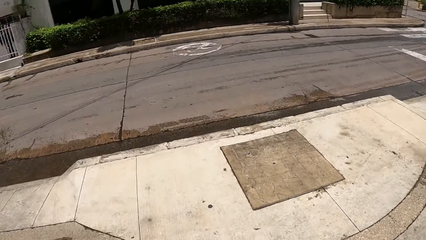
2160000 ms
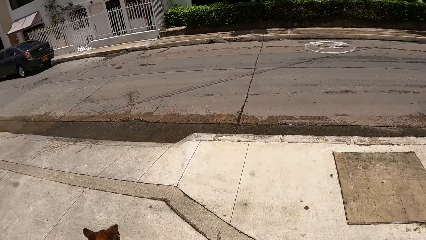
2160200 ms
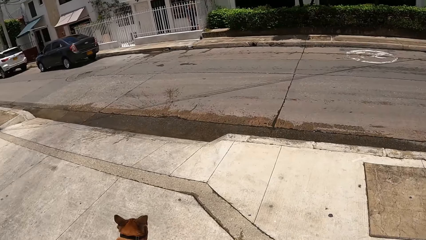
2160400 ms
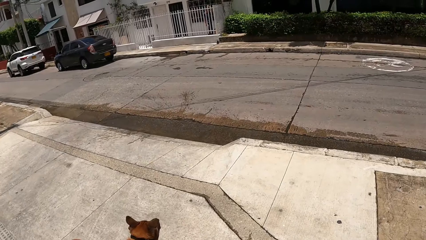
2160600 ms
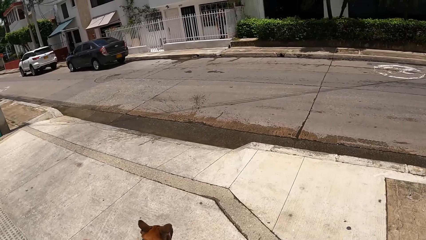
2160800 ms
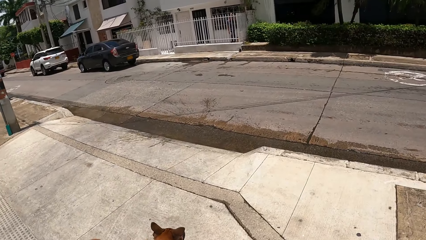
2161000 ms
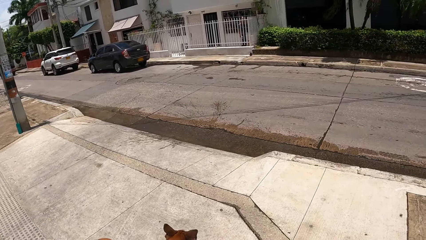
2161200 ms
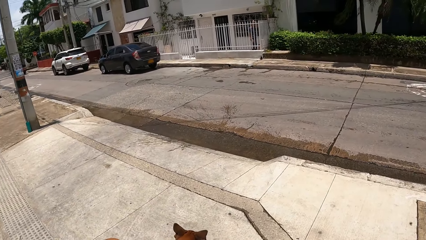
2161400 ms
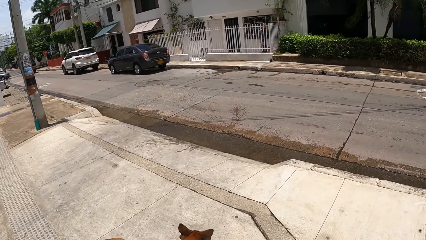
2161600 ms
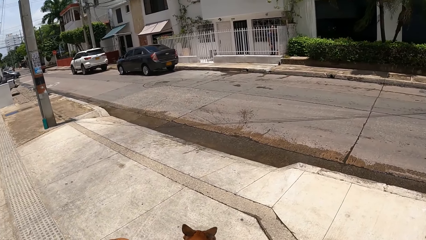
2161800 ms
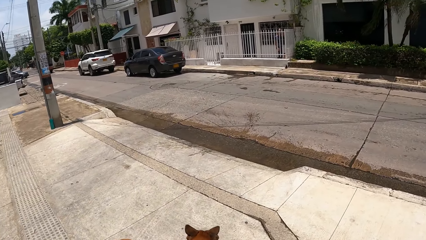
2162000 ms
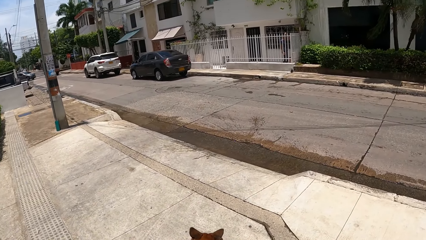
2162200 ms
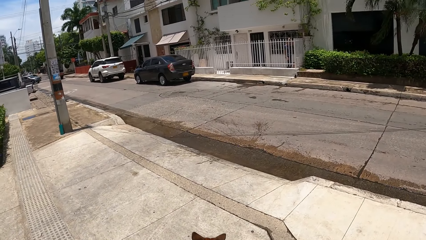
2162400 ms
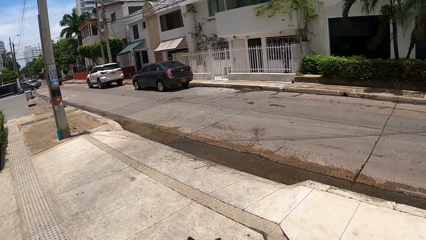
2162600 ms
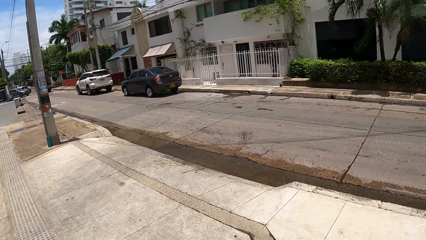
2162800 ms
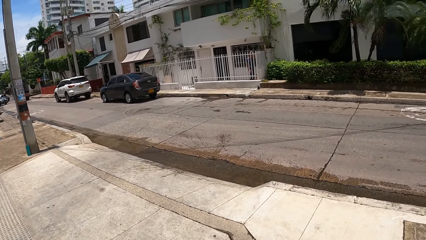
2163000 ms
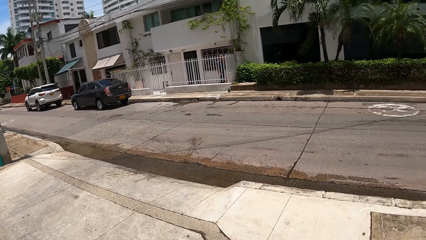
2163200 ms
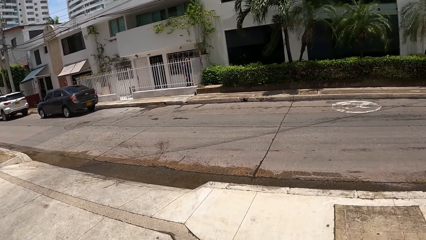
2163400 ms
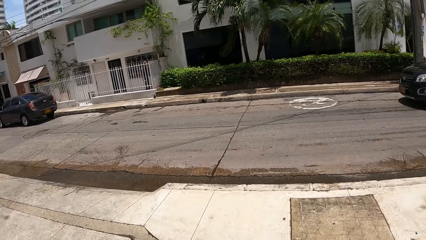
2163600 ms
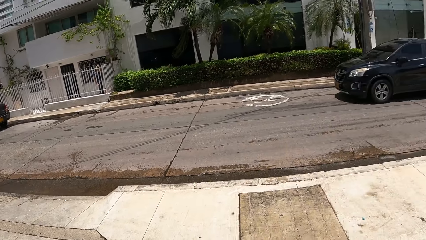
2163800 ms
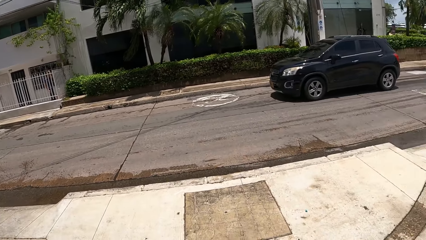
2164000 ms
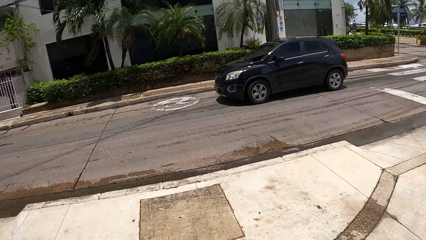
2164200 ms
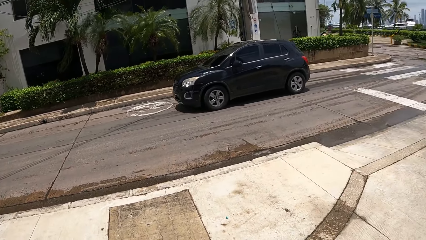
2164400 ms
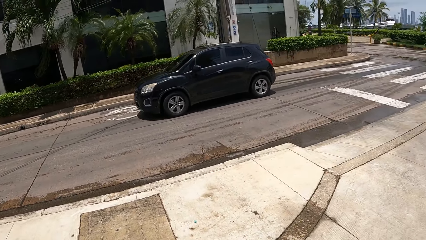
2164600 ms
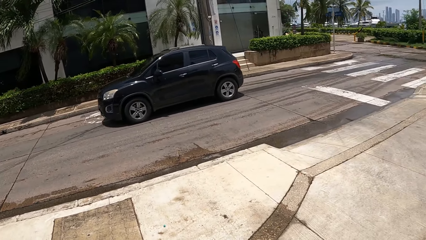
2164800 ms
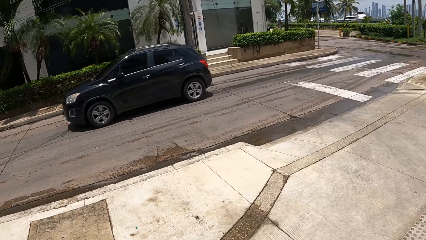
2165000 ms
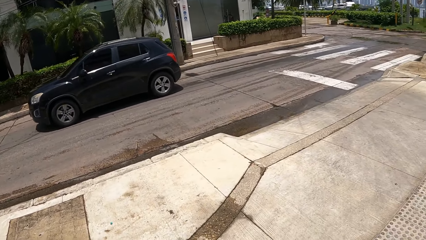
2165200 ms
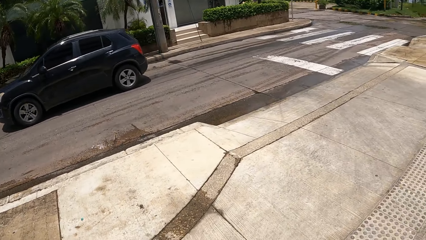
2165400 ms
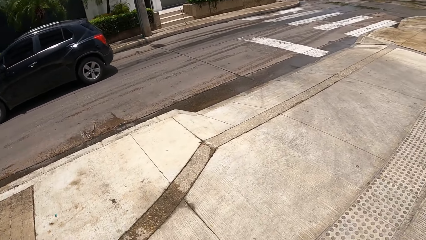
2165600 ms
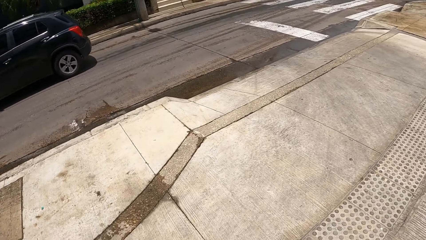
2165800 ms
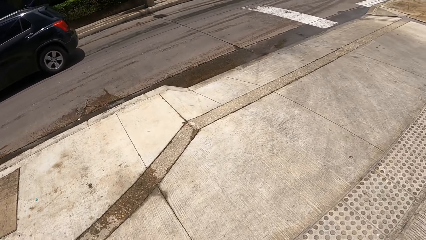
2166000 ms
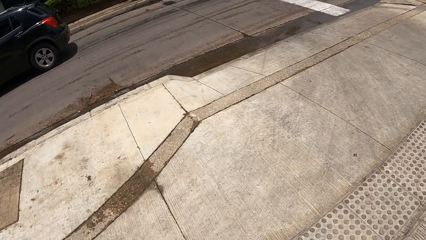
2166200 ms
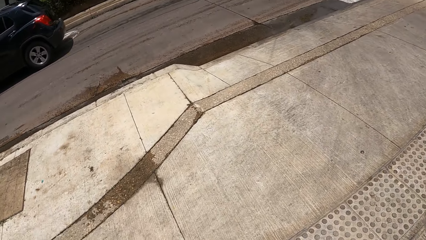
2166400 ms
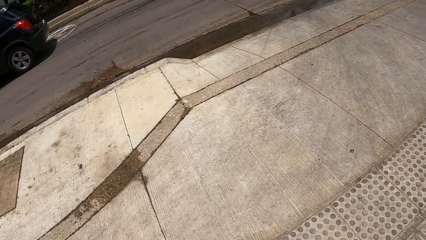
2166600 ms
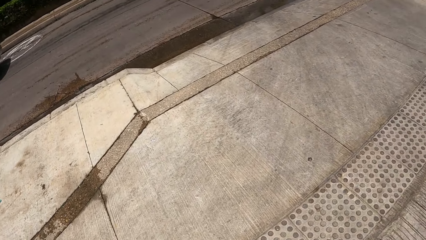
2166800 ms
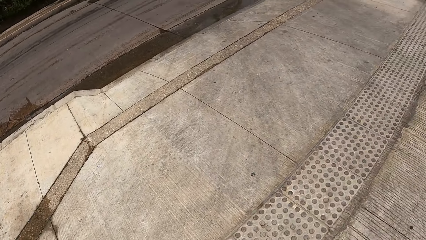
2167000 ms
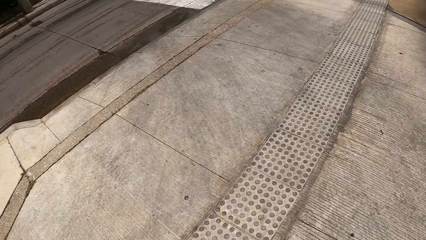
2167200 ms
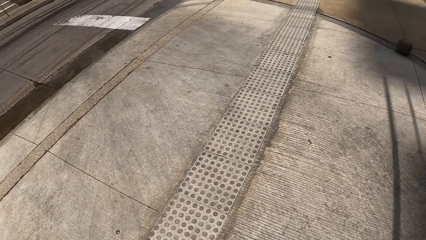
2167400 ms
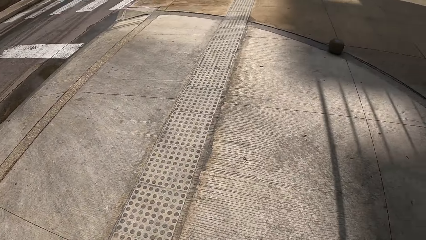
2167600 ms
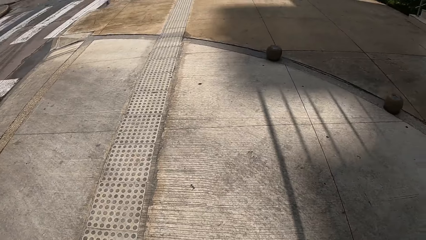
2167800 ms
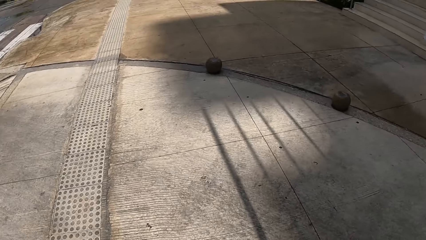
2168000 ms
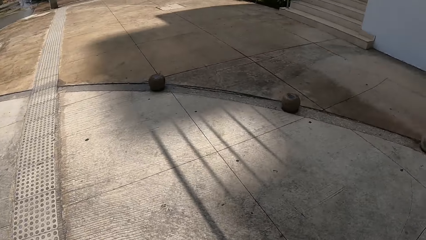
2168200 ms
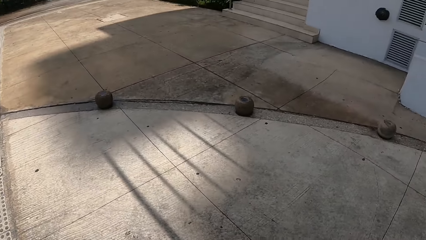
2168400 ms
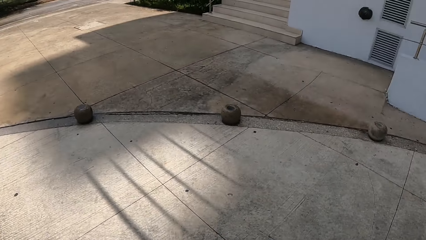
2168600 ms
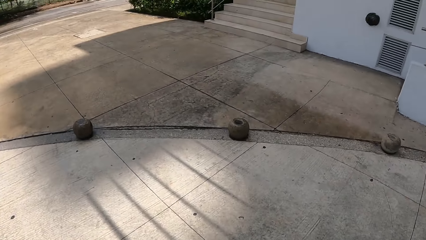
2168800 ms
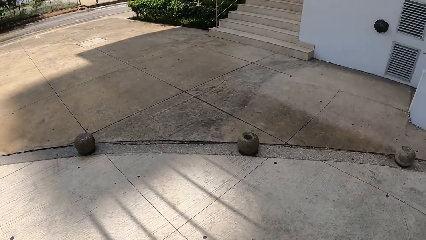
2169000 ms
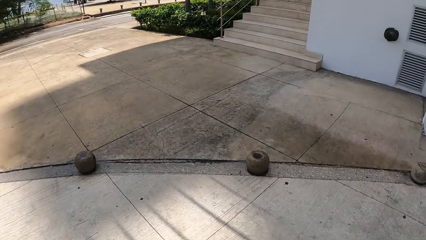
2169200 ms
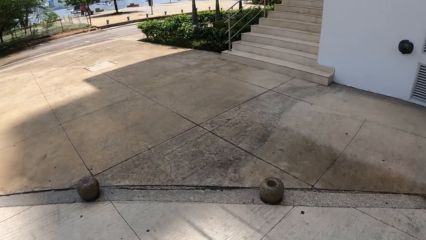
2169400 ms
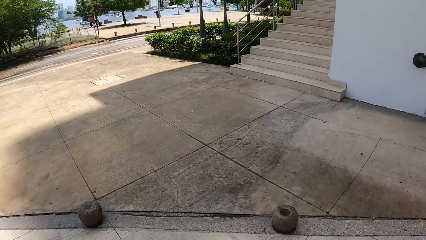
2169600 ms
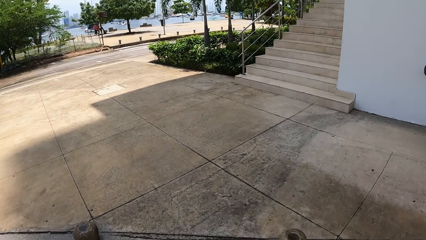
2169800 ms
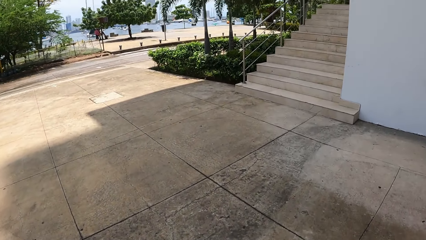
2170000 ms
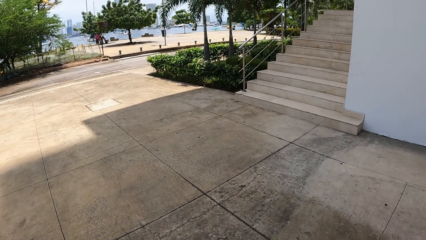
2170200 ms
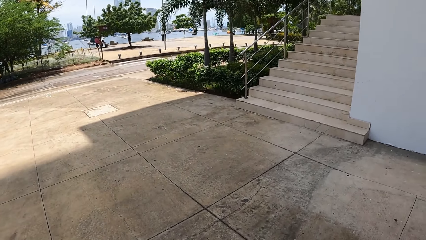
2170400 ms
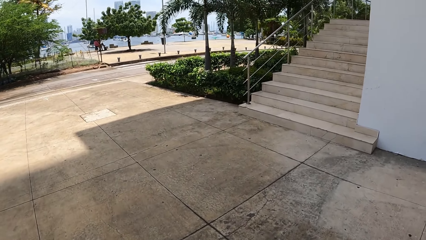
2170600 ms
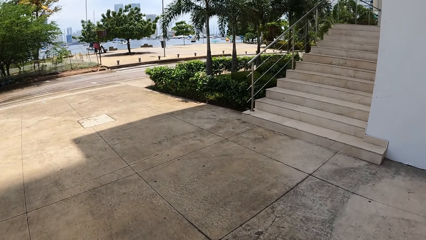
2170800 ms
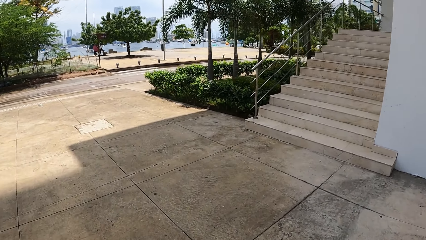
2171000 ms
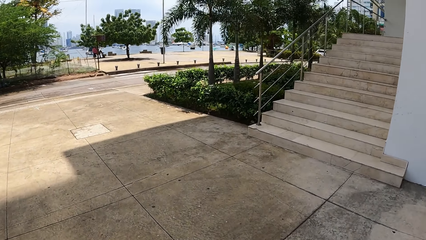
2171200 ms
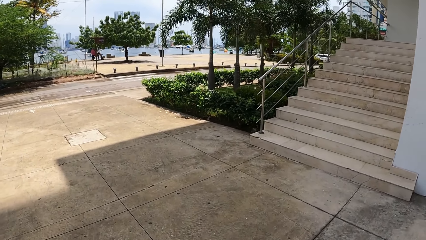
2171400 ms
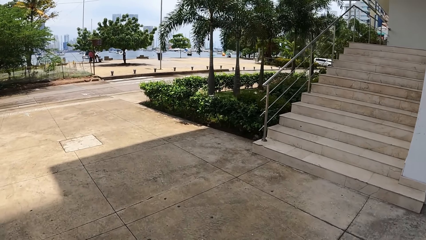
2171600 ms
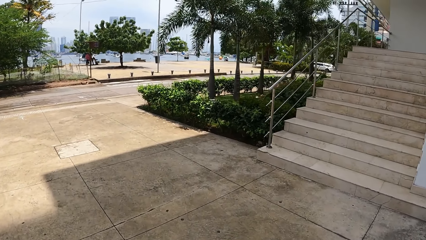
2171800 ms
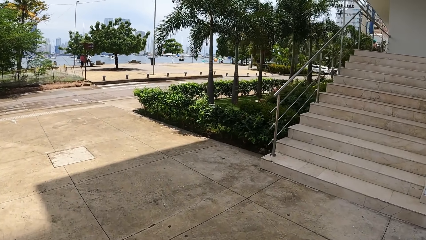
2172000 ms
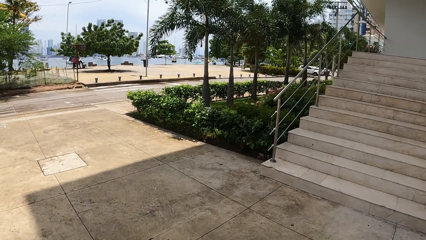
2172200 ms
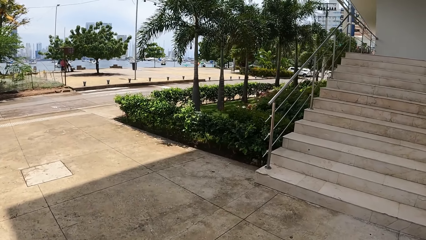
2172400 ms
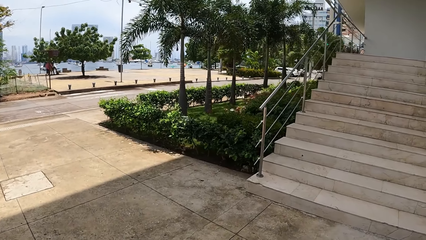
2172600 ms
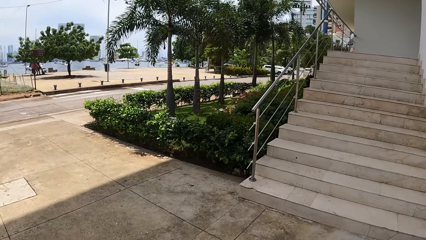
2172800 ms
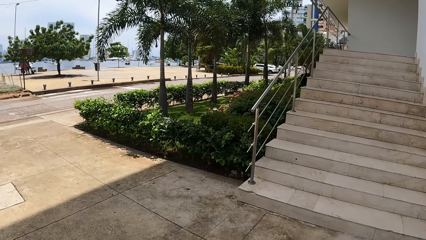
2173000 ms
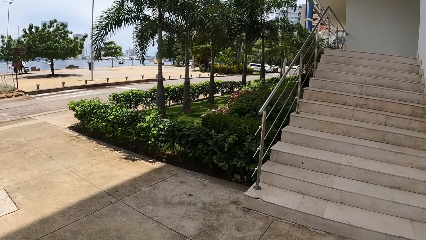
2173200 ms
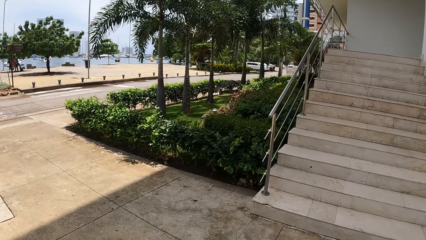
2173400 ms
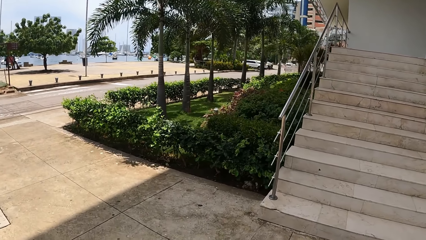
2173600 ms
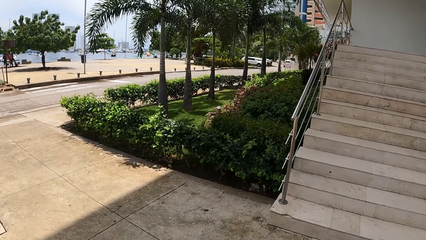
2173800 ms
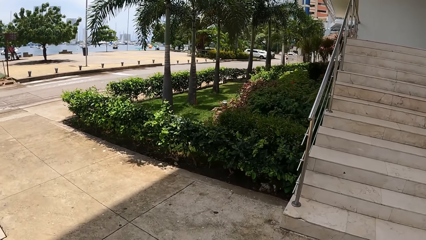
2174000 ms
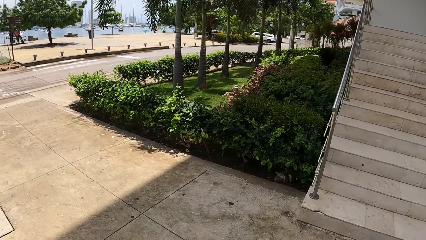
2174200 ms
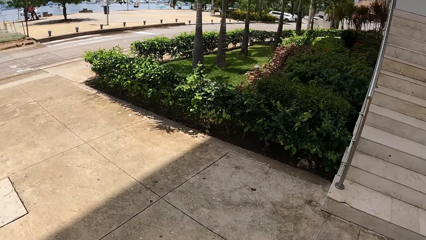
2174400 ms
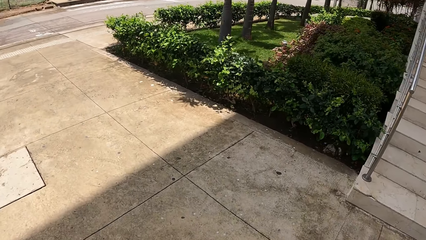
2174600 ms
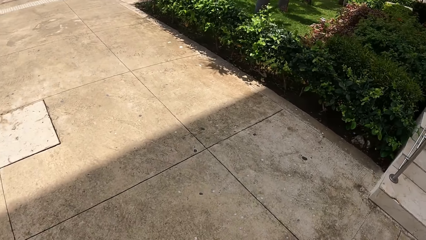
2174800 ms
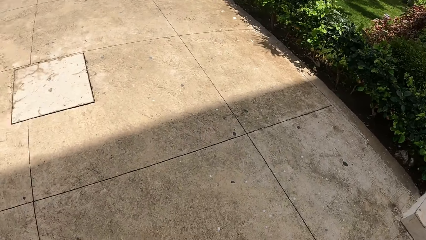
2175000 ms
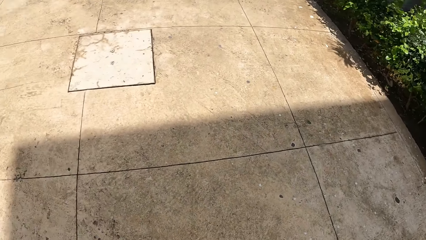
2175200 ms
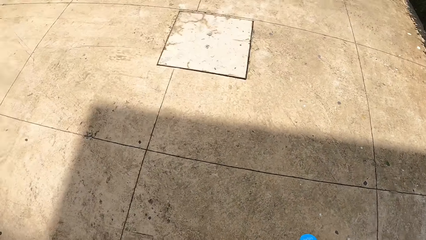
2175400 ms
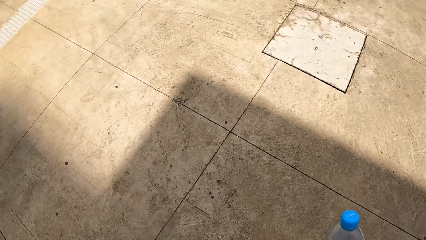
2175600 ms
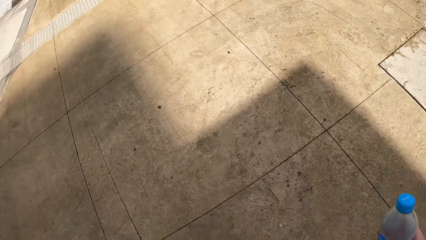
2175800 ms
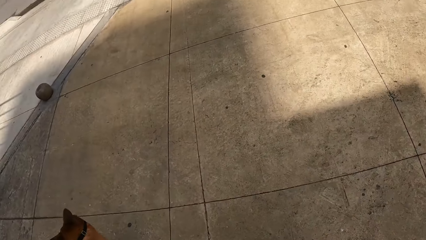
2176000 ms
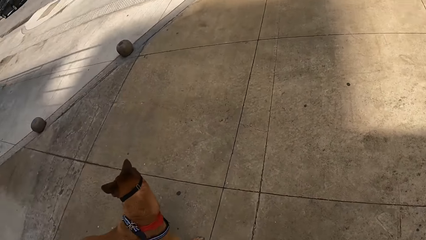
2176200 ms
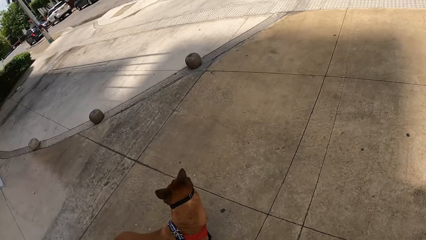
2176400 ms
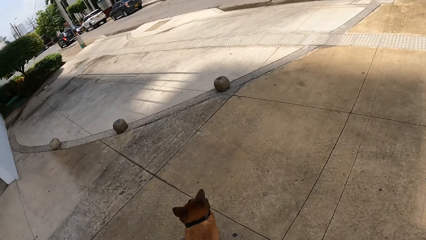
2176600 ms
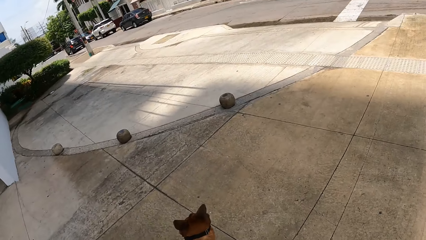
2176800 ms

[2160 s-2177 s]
The camera wearer looks around a road. They walk a dog on a sidewalk.
